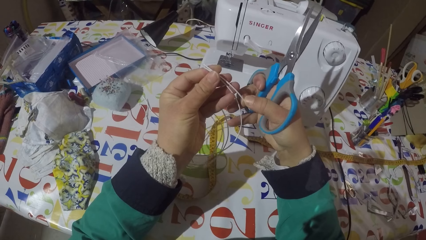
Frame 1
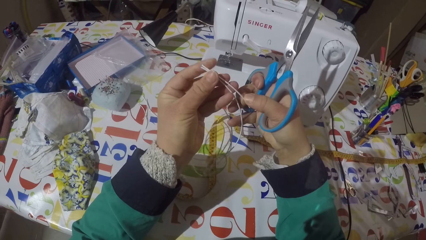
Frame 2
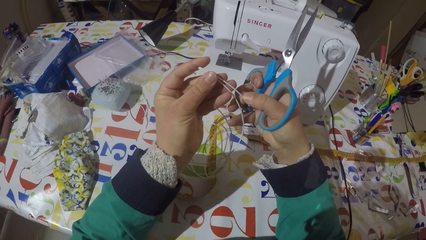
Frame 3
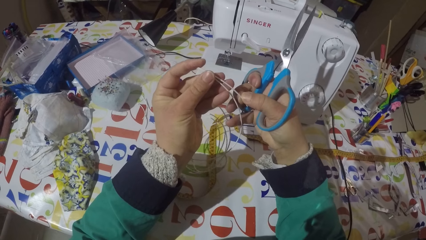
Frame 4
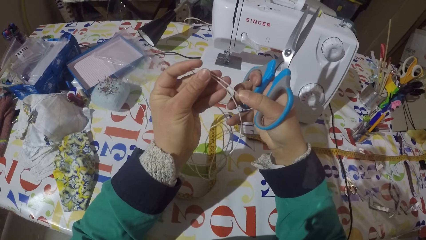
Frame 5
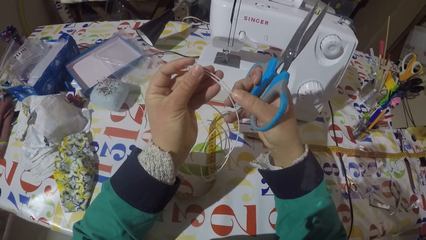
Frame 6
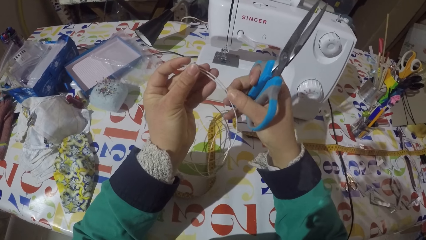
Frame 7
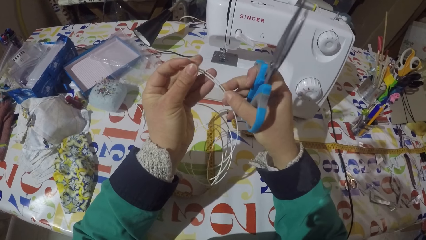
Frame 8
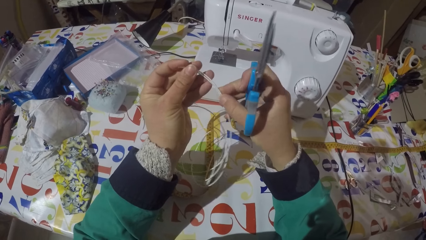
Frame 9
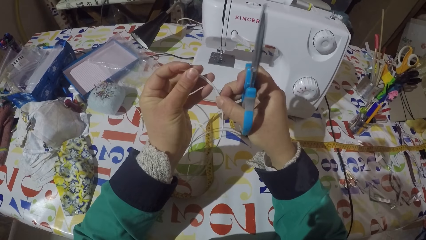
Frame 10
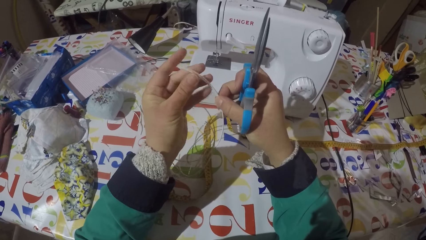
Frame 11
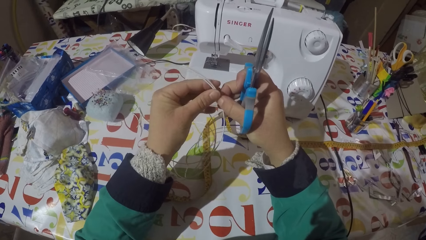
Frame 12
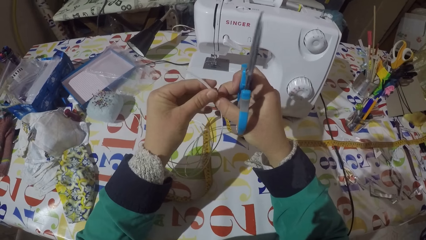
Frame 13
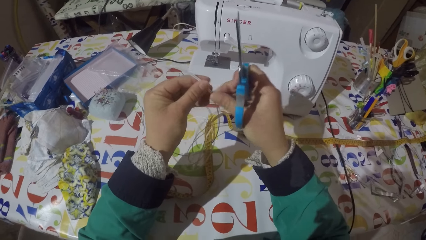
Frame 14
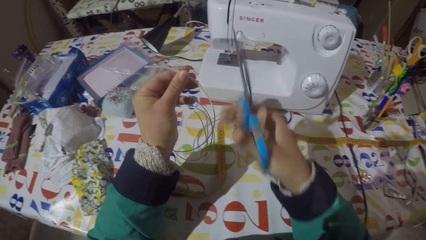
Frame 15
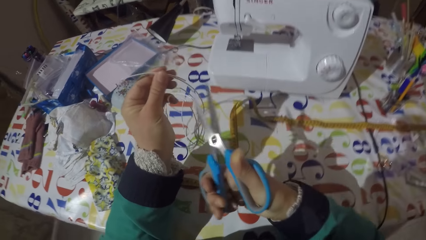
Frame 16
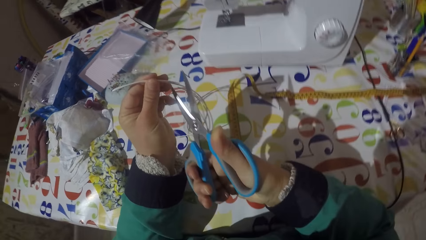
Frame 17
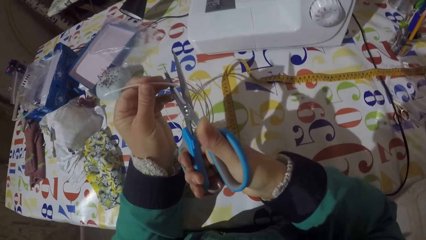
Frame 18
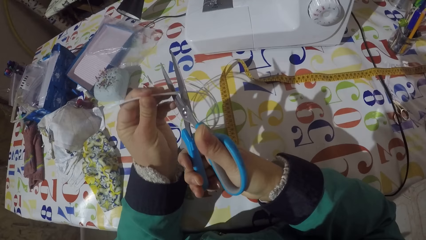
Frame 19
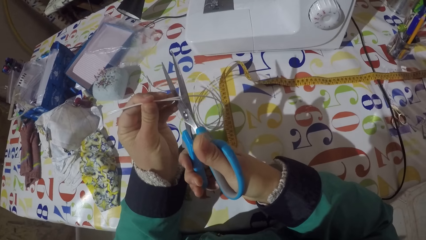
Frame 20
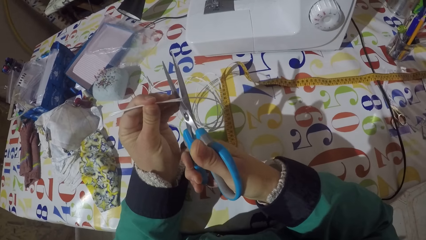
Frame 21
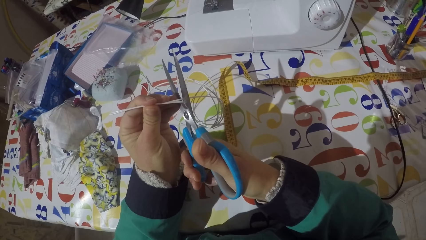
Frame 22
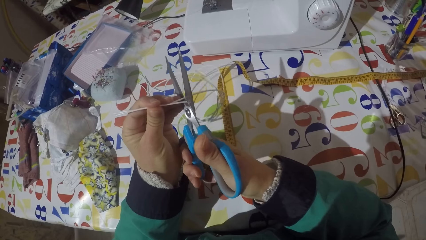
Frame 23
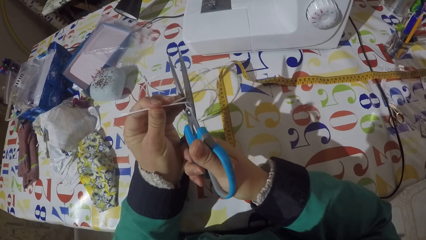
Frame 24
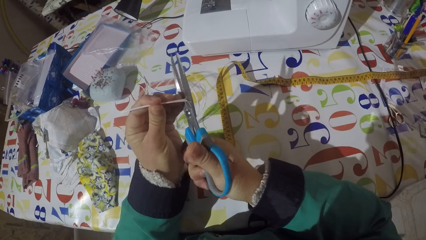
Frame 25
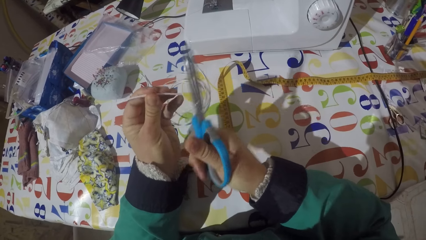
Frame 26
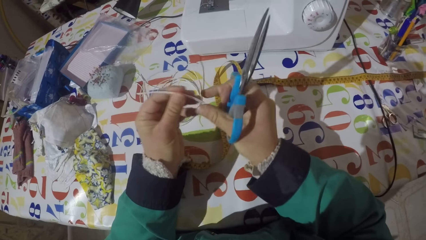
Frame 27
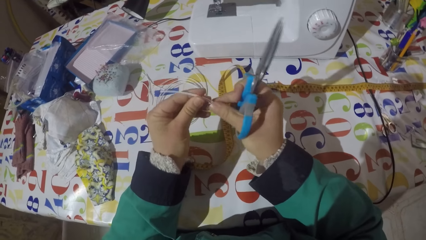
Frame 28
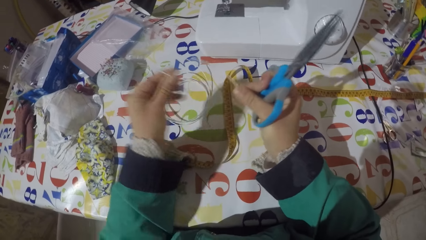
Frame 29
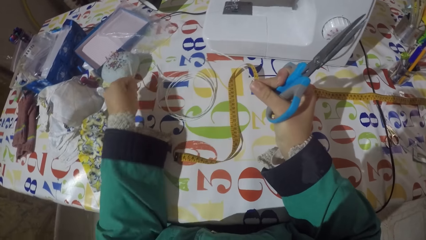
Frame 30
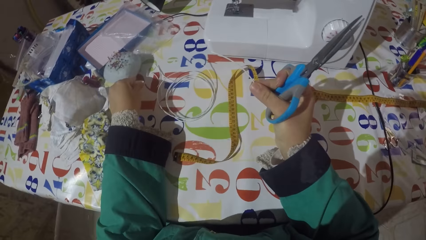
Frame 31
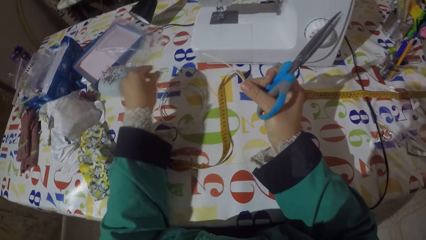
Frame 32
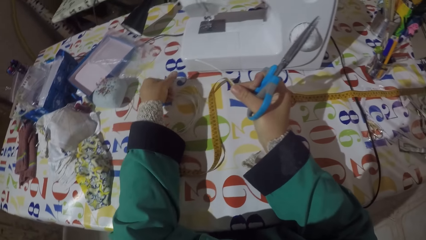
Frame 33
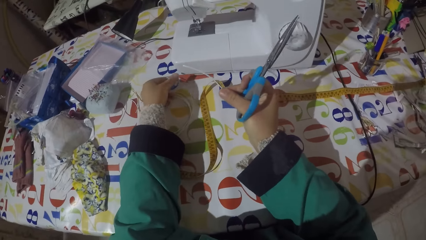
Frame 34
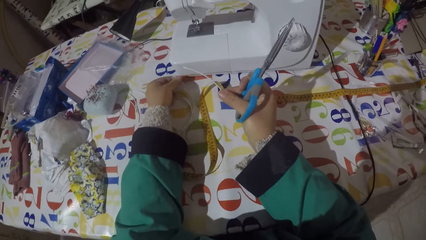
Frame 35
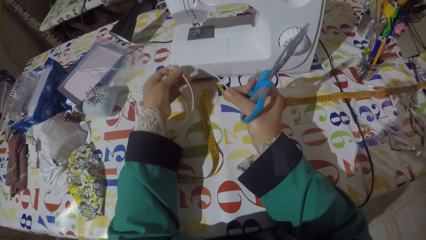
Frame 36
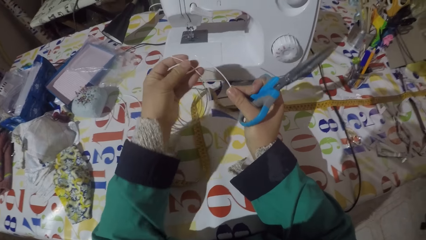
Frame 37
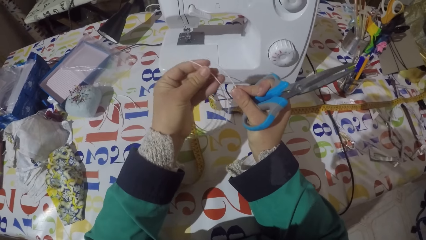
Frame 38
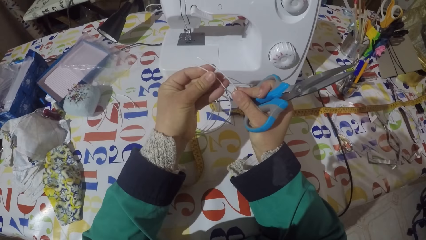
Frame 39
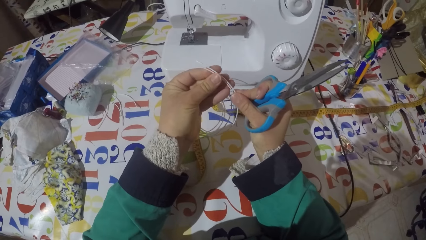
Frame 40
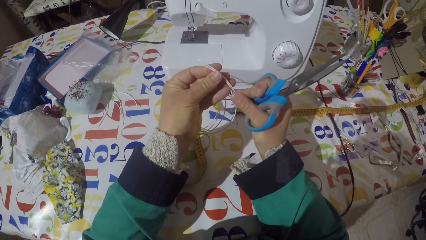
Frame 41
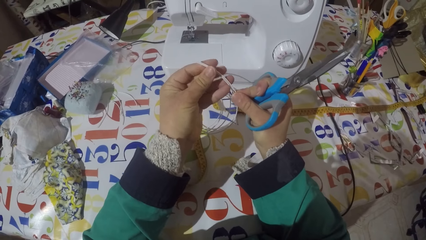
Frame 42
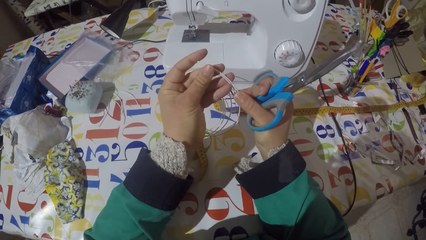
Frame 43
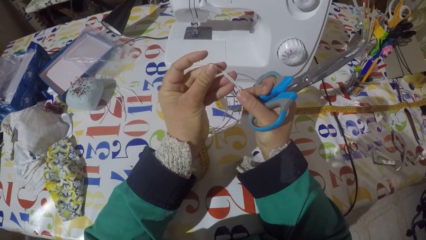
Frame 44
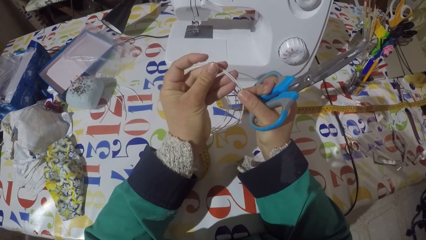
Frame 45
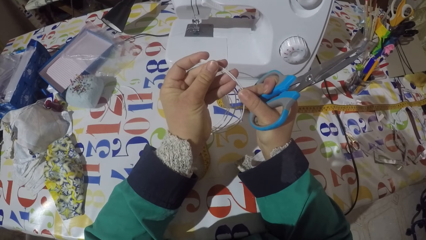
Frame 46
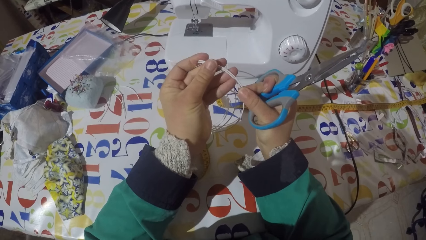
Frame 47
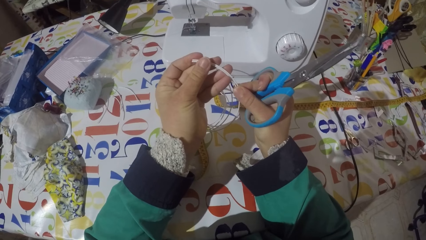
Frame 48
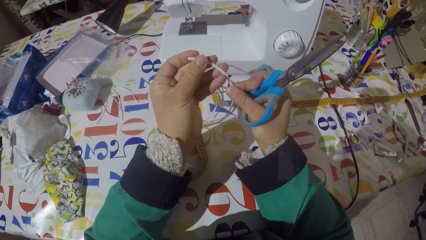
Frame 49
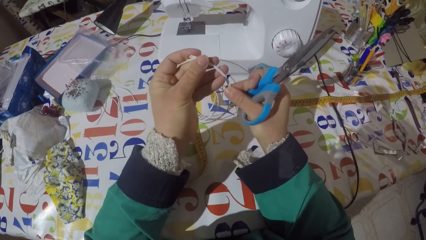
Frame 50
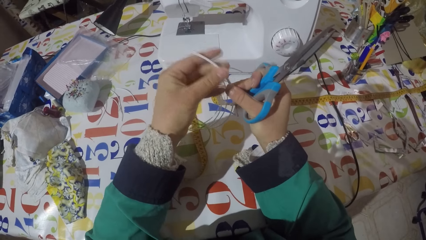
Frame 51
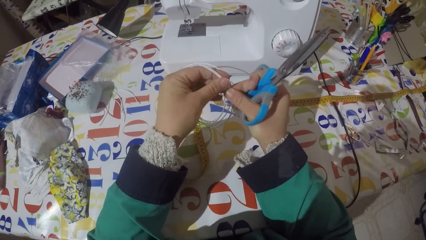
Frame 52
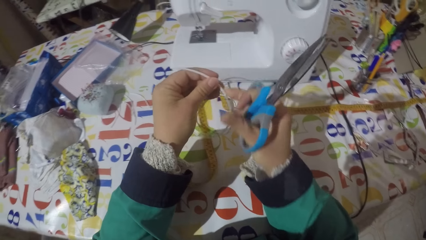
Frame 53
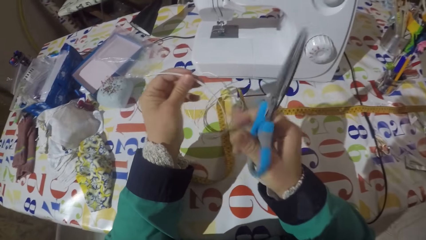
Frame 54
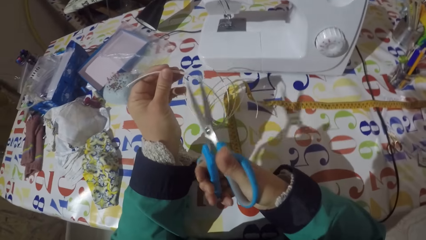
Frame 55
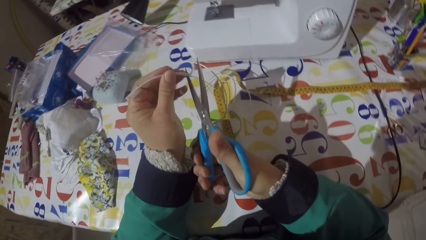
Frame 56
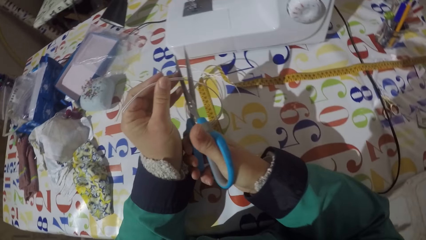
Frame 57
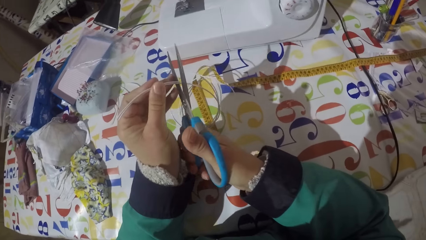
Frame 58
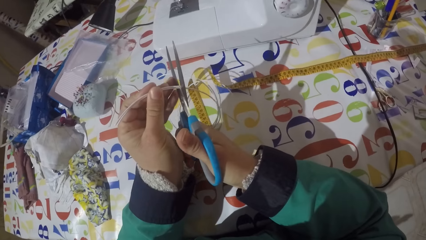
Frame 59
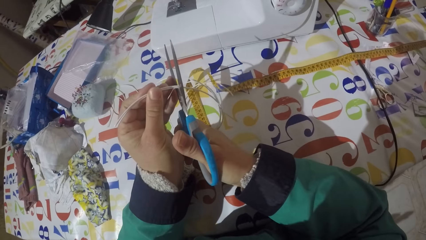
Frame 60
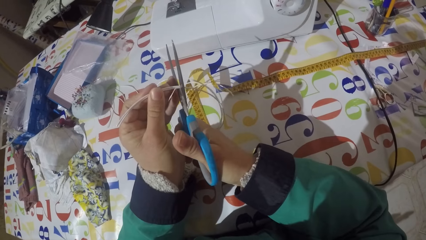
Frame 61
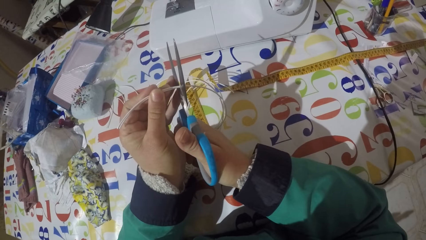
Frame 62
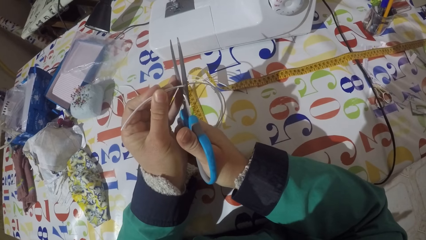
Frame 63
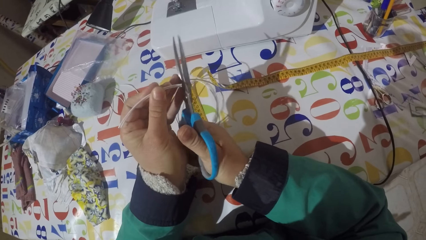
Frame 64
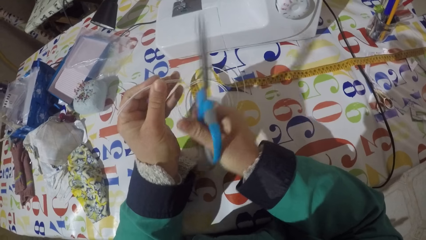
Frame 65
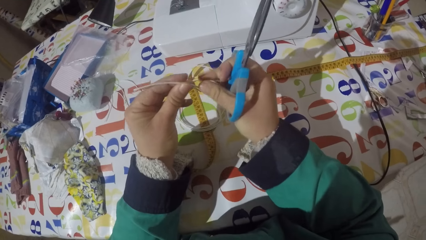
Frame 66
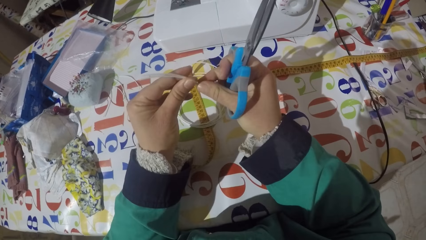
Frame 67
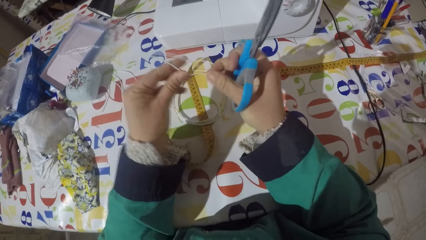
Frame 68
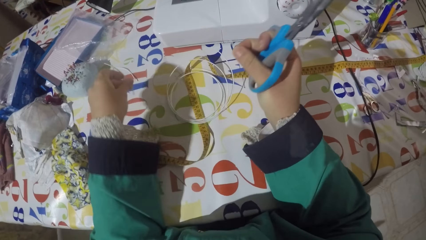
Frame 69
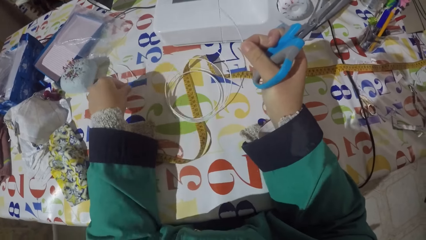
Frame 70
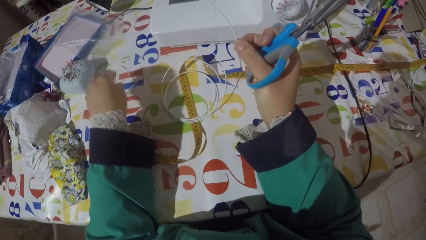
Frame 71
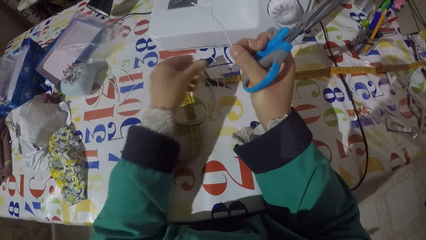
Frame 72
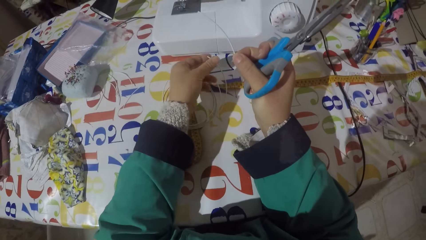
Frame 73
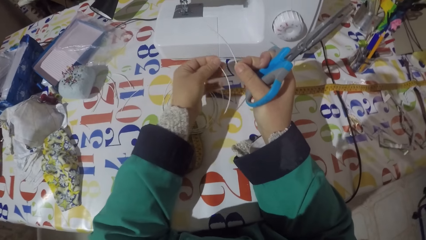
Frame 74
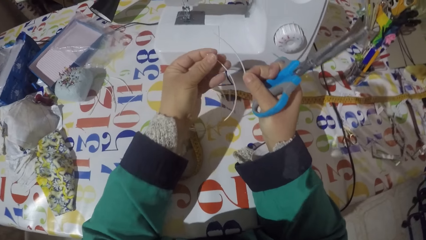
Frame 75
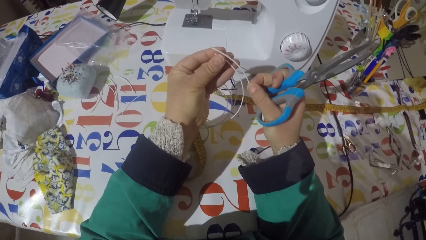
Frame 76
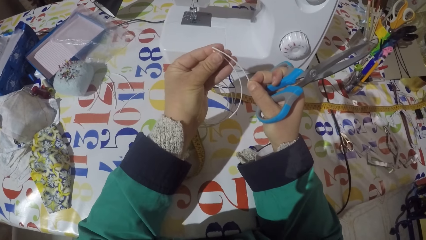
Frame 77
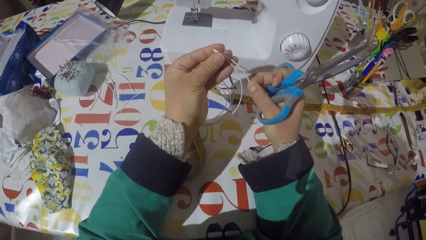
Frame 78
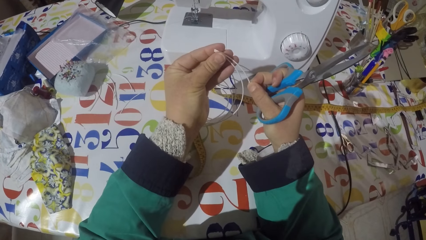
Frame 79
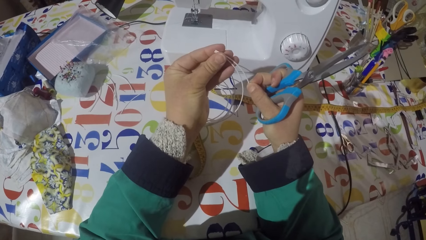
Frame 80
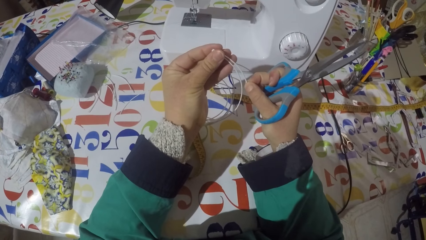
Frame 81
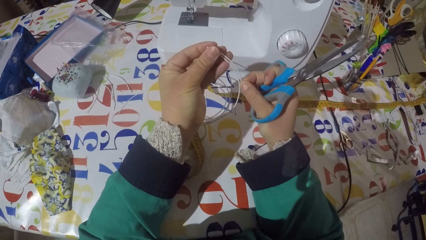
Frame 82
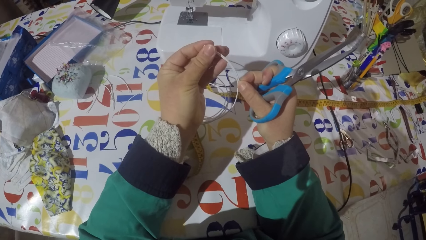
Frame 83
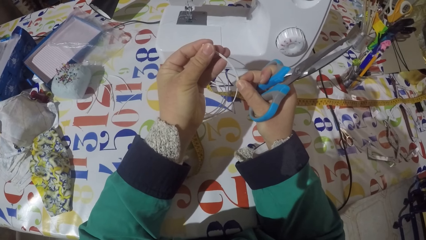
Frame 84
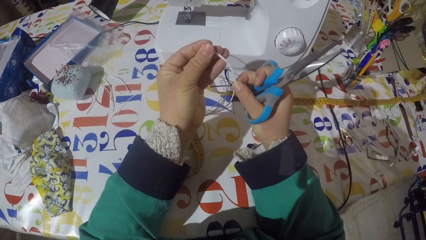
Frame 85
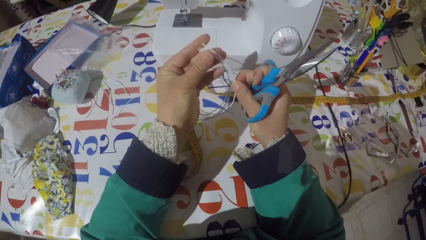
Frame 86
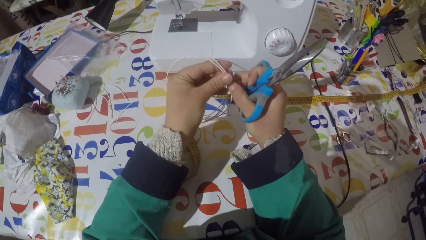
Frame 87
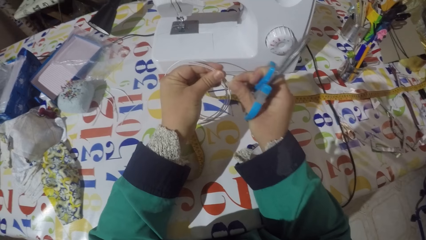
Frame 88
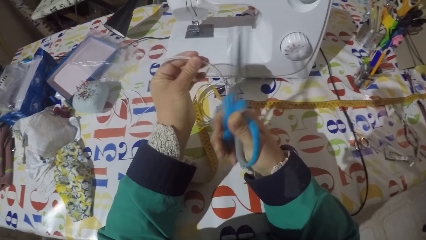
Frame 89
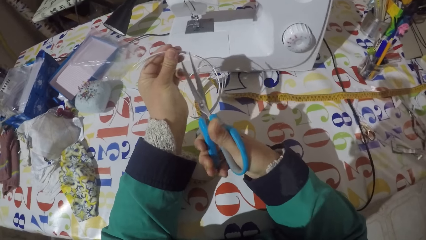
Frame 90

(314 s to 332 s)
The camera wearer cuts the wire with the scissors. He holds the pair of scissors, holds the piece of wire with his right hand, puts the piece of wire on the table and picks up the wire from the table. He holds the pair of scissors again. He holds the piece of wire against the wire with both hands. He cuts the wire with the scissors. He holds the pair of scissors, holds the piece of wire with his right hand, puts the piece of wire on the table and picks up the wire from the table. He holds the pair of scissors again. He holds the piece of wire against the wire with both hands.
